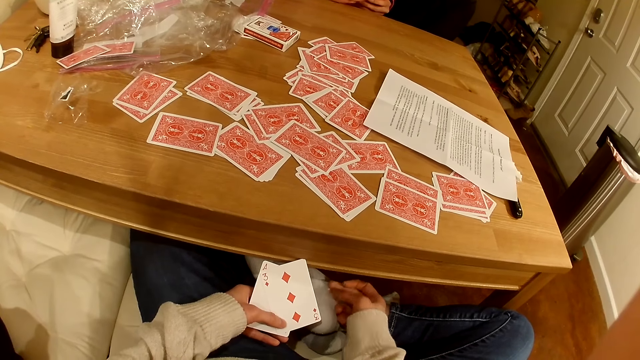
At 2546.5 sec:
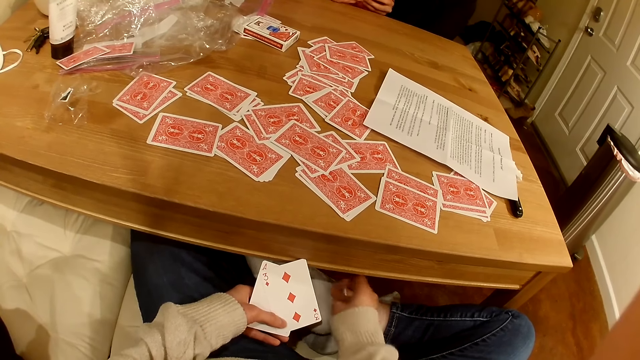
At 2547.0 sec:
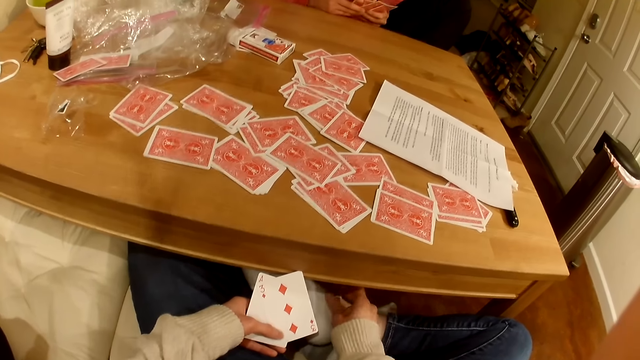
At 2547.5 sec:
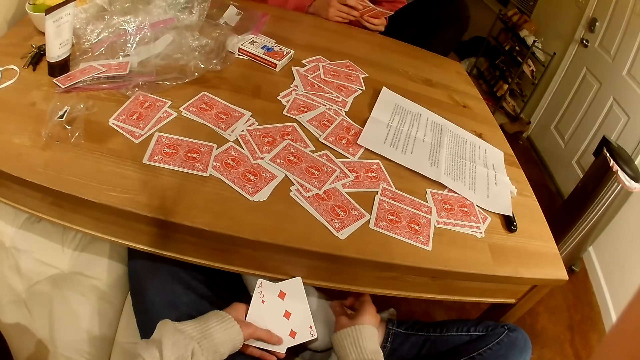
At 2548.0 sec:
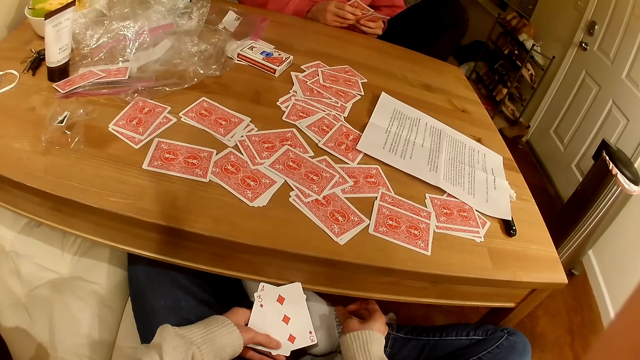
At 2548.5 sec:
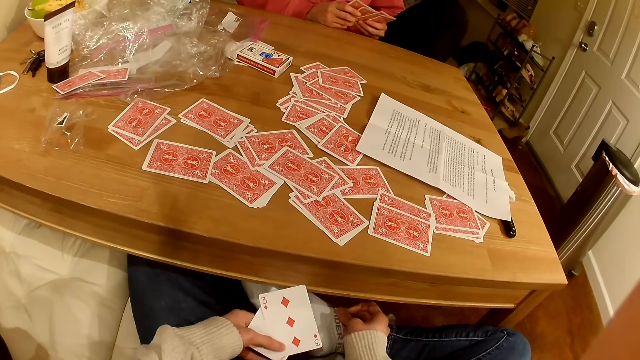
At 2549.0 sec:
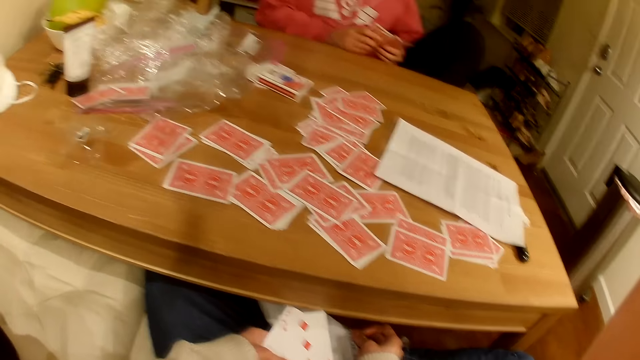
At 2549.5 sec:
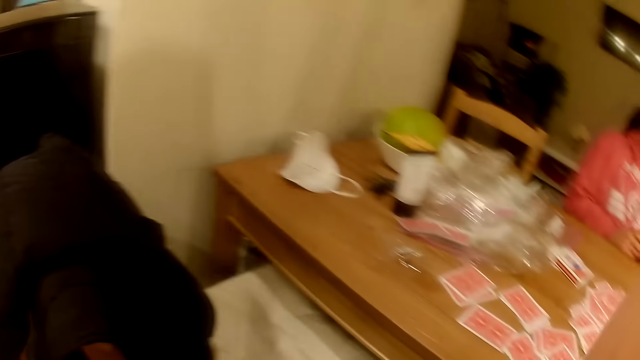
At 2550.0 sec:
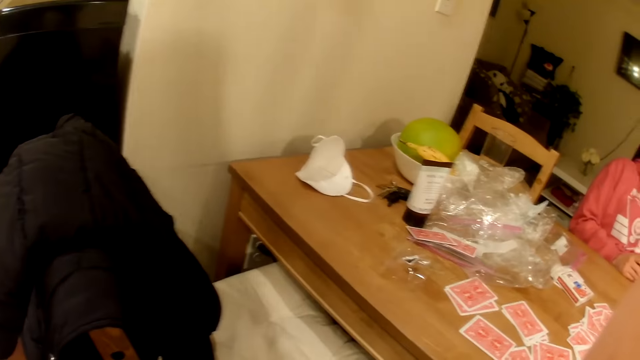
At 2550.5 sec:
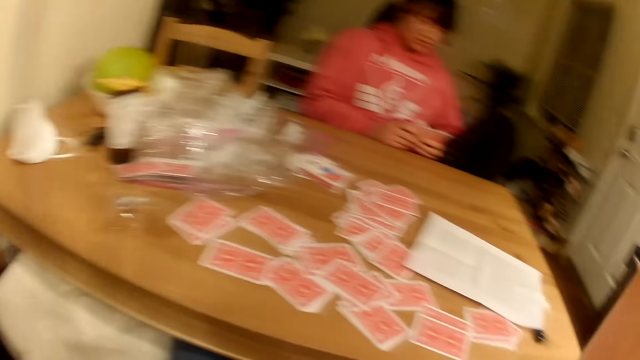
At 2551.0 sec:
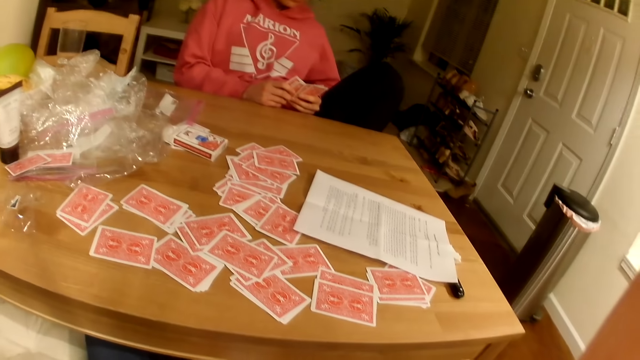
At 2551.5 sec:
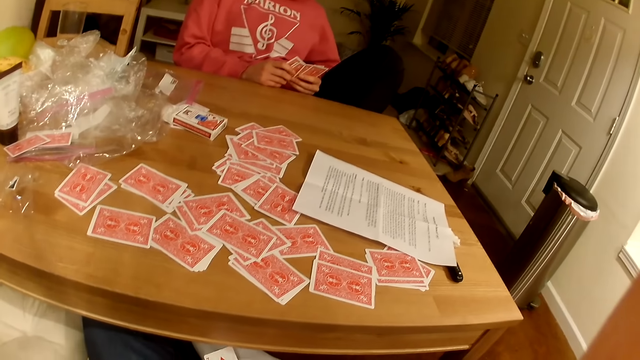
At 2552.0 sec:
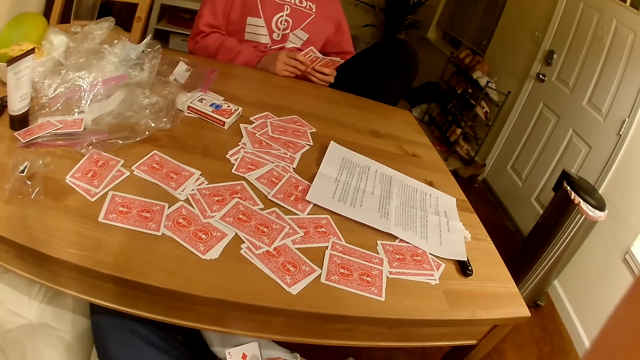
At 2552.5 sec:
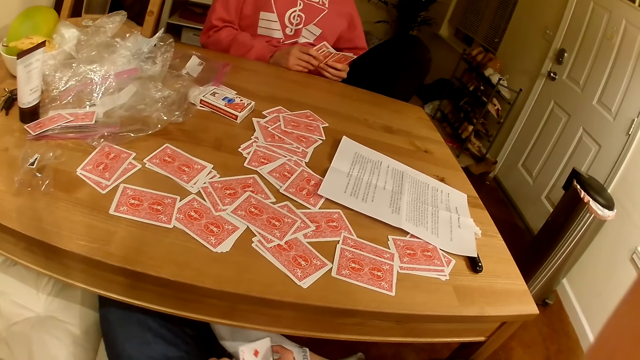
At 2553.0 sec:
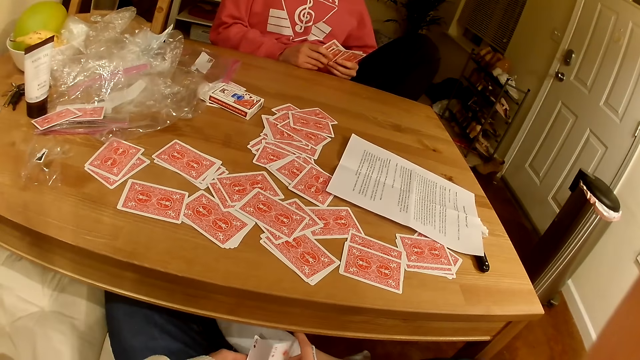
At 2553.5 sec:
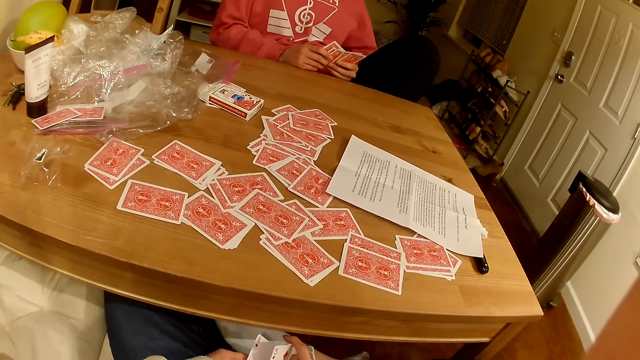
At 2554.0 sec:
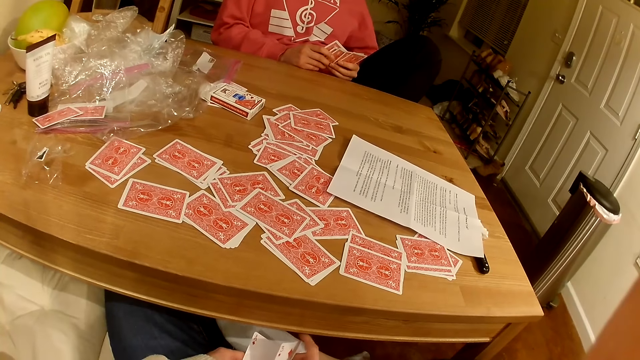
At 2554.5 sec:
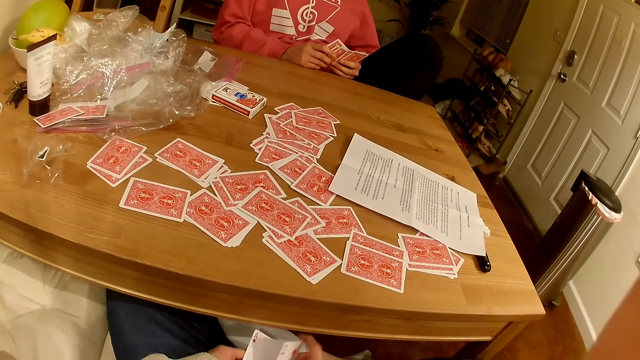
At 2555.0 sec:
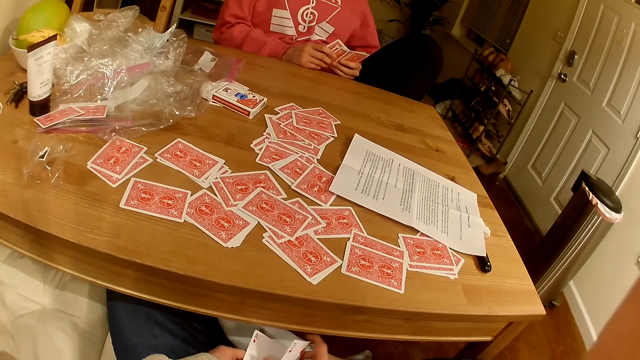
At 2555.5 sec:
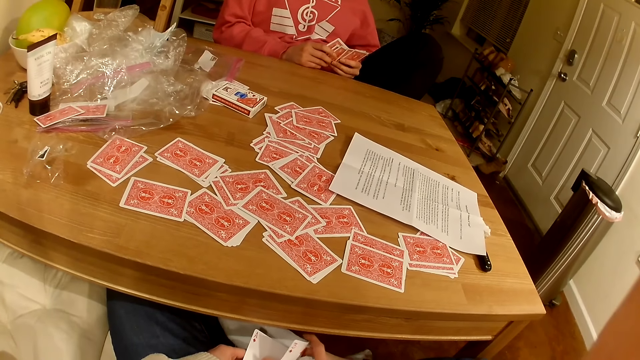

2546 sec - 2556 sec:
The camera wearer looks to the left. They look down at the cards.

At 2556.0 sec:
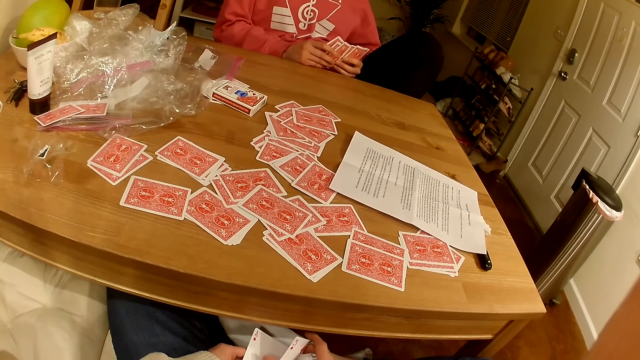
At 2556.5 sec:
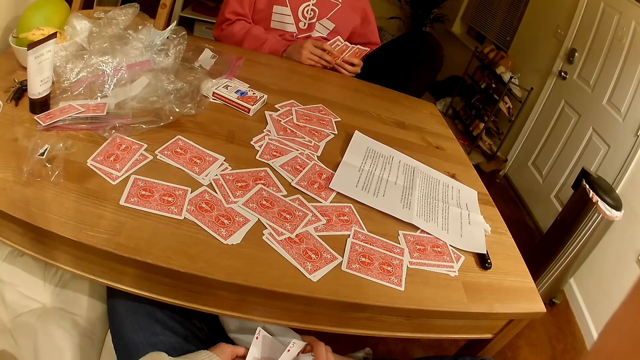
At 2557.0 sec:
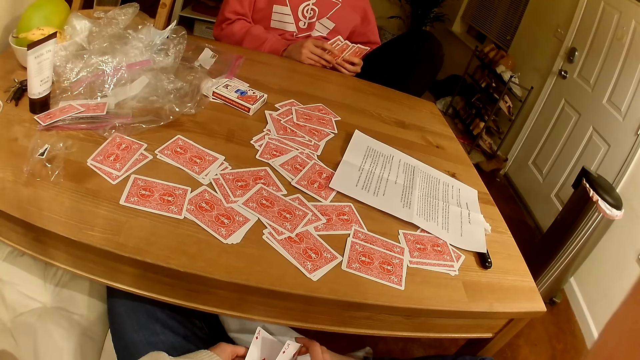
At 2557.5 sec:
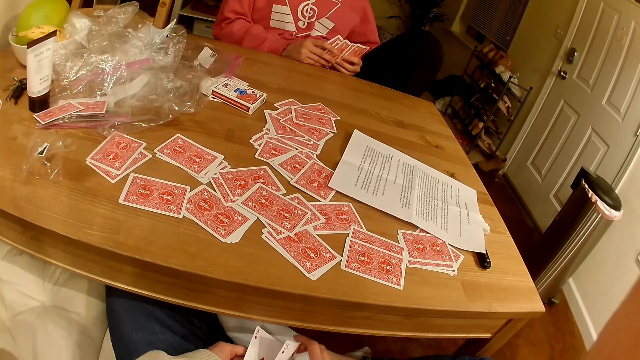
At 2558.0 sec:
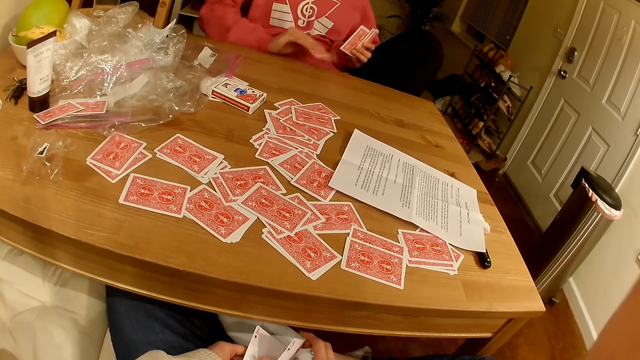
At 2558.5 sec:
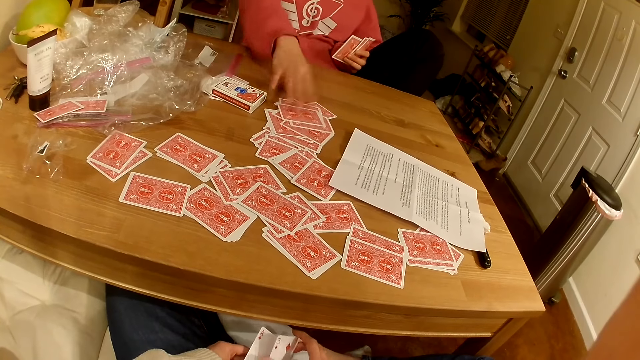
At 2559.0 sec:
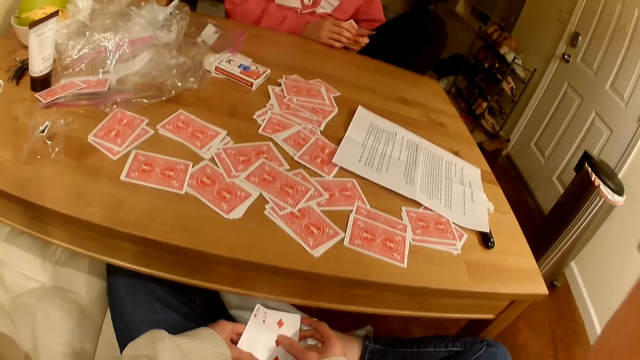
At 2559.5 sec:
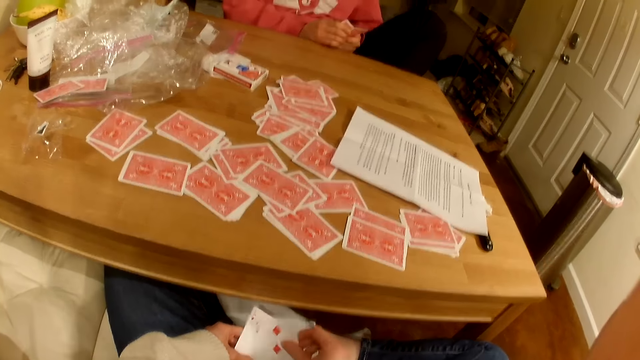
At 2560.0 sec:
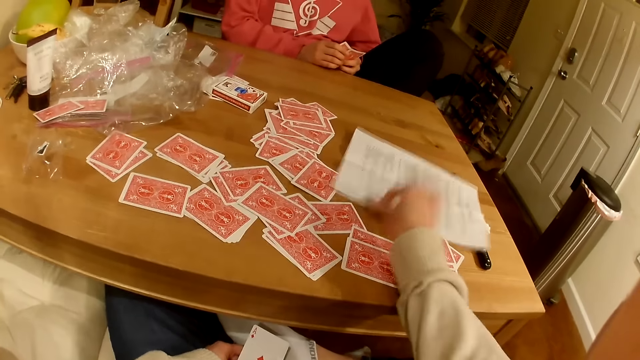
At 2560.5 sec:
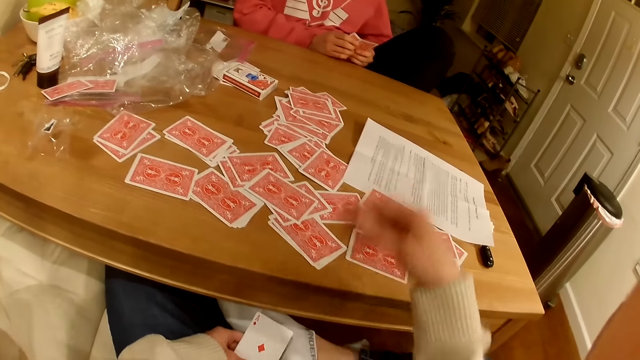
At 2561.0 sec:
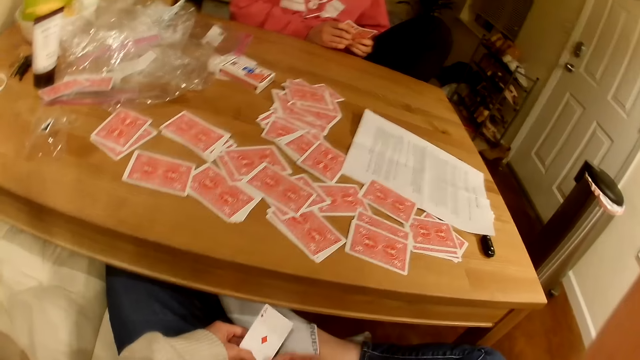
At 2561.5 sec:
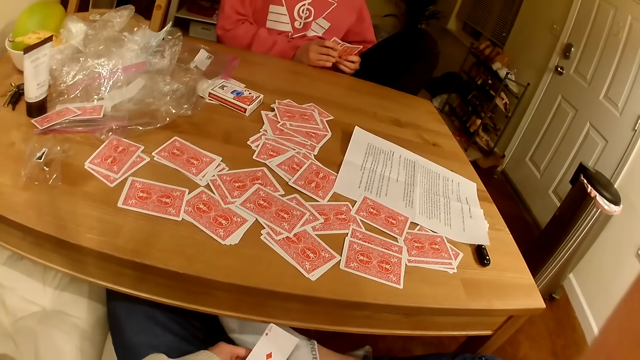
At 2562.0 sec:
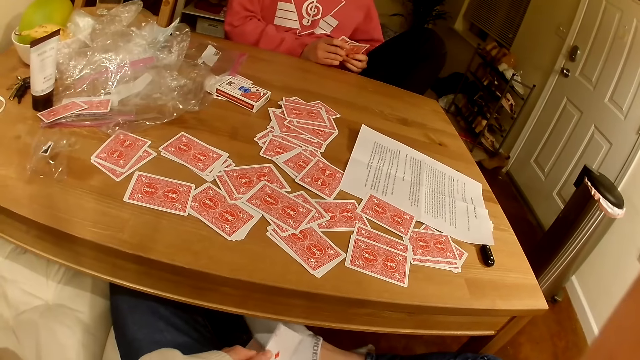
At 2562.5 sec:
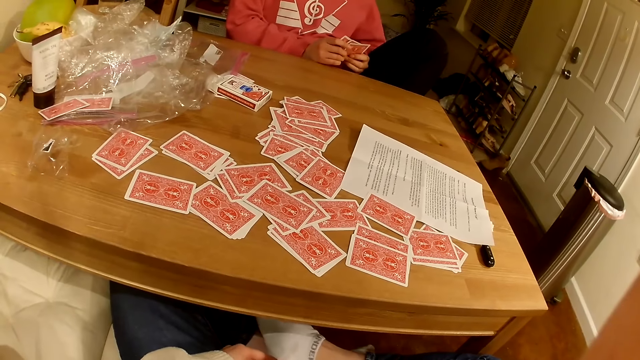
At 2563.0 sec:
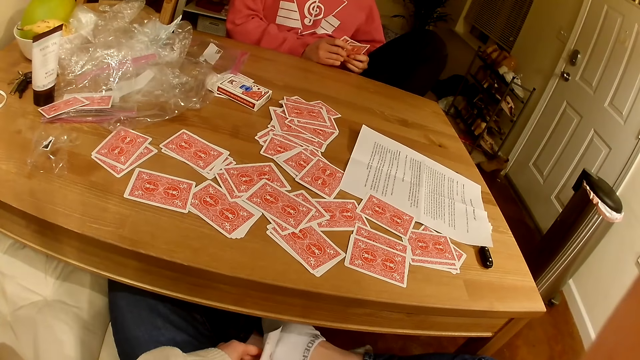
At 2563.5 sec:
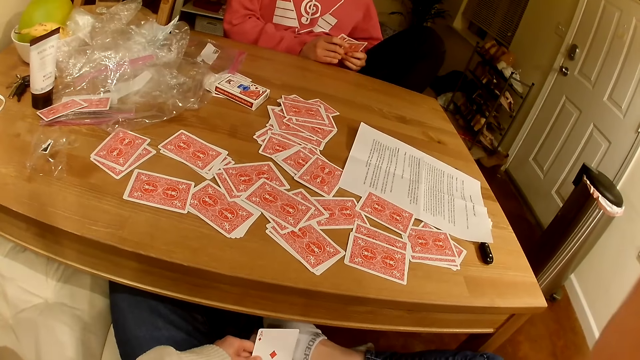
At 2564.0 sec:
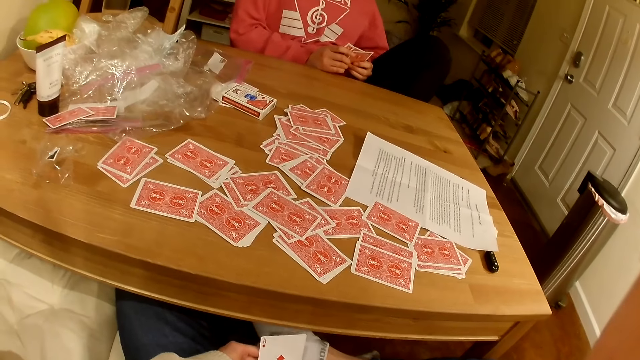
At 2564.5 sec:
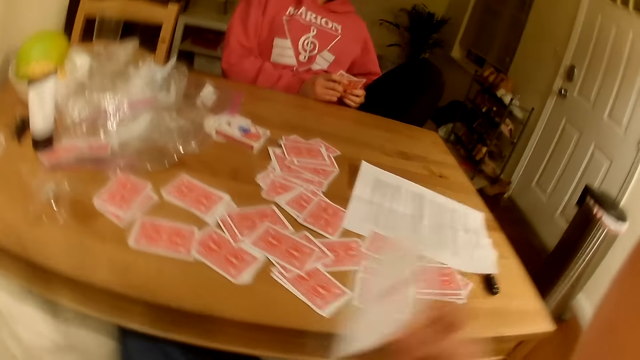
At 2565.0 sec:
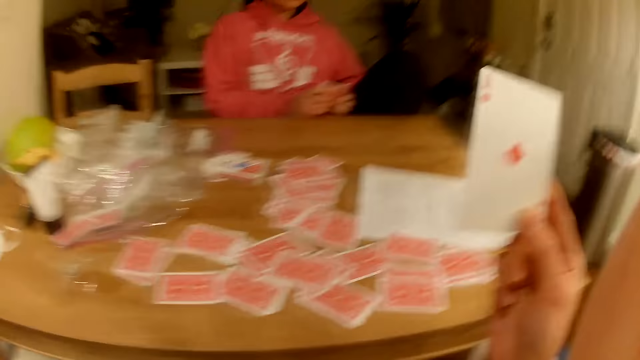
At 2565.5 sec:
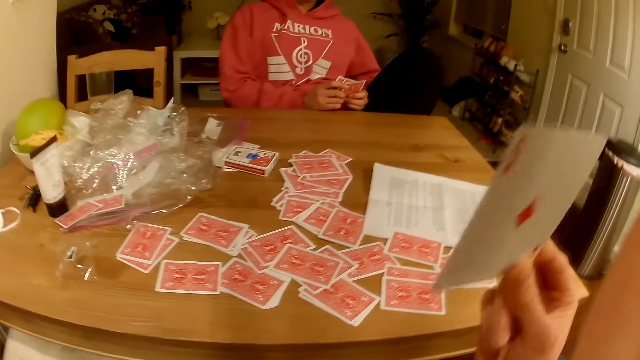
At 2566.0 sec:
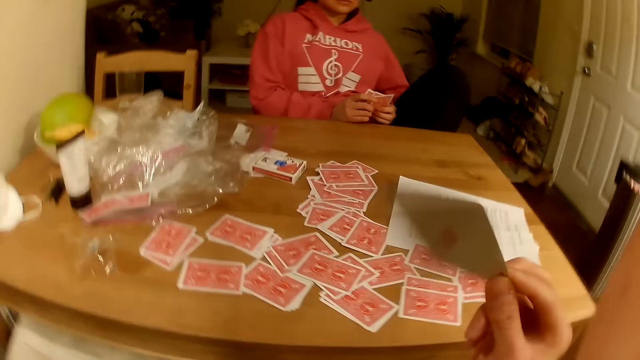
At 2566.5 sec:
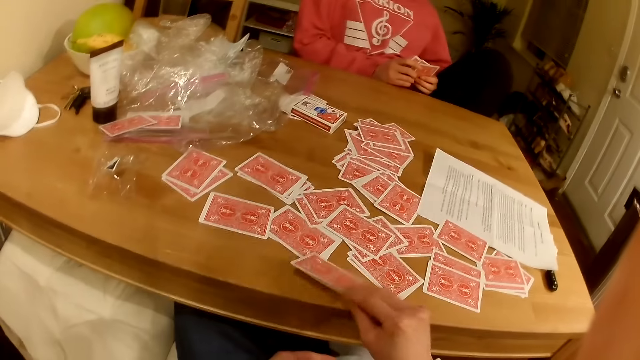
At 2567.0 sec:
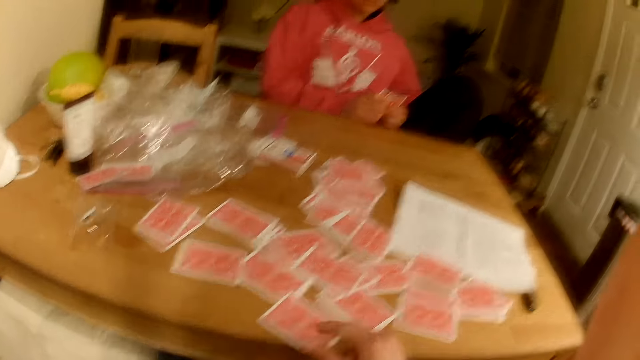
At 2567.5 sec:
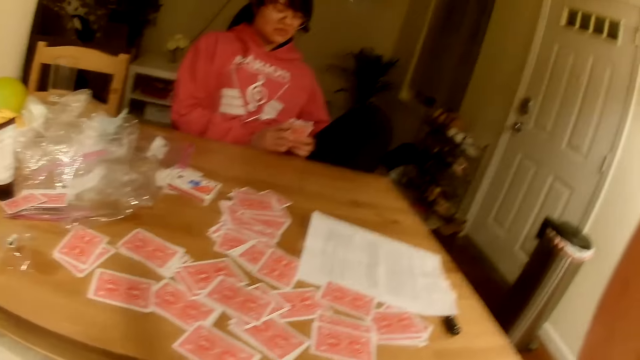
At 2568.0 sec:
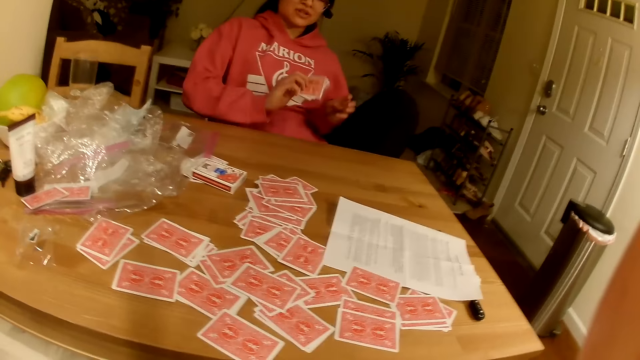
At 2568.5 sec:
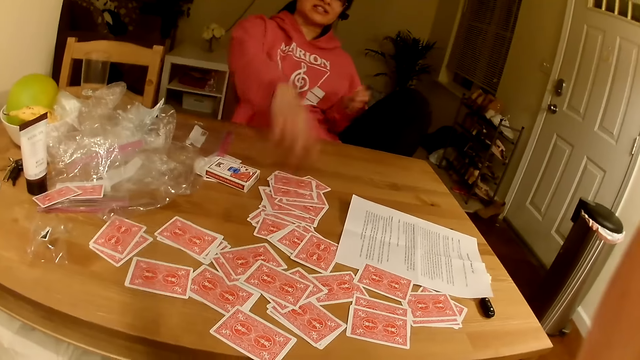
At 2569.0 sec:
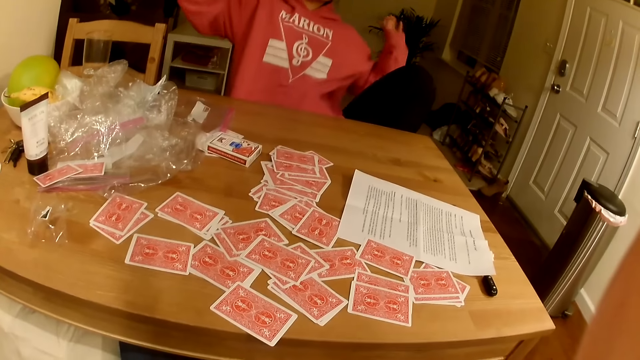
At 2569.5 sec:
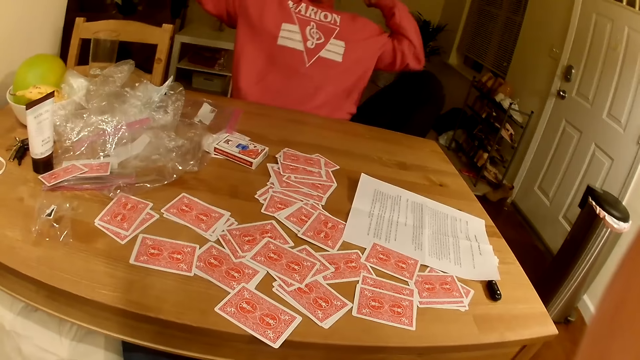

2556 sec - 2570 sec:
A lady puts playing cards on the table. The camera wearer puts a playing card on the table. They lift up the playing cards. They put a playing card on the table. They look at the lady. The lady puts playing cards on the table.
